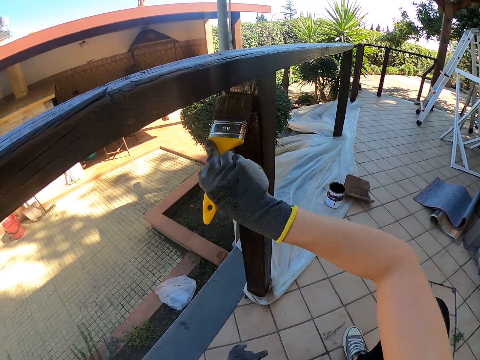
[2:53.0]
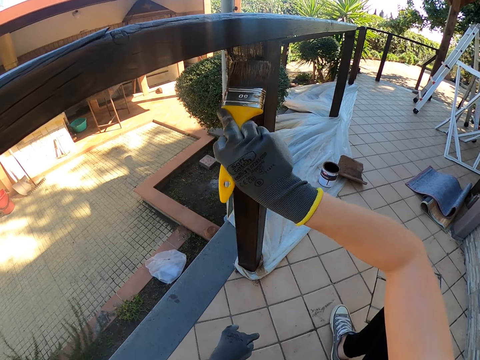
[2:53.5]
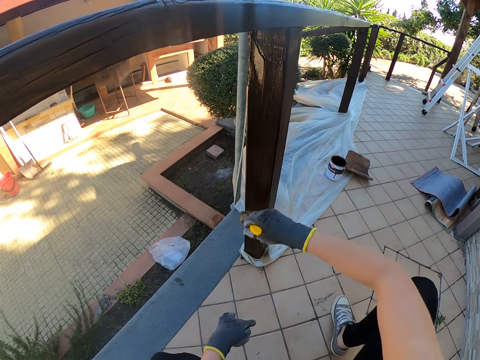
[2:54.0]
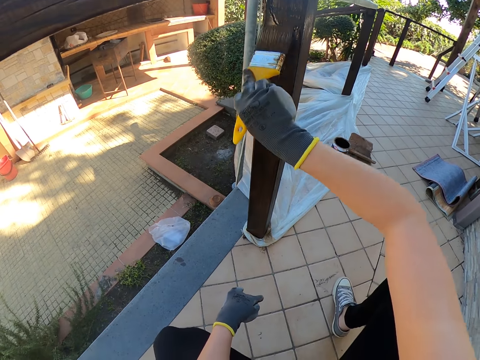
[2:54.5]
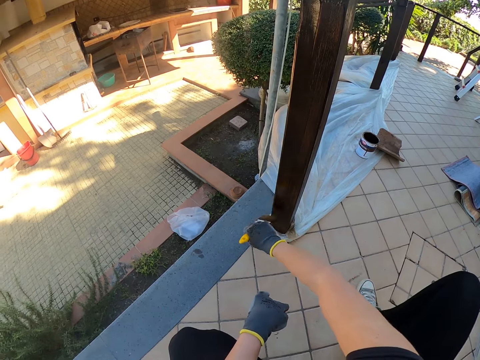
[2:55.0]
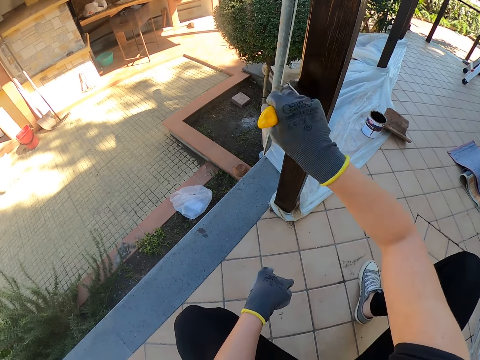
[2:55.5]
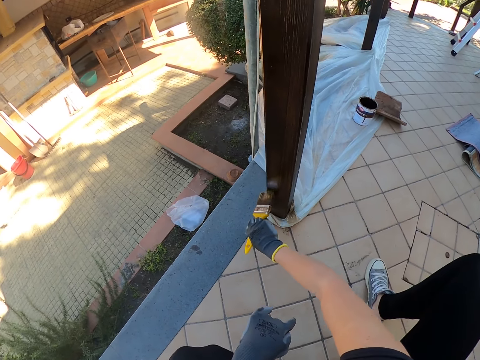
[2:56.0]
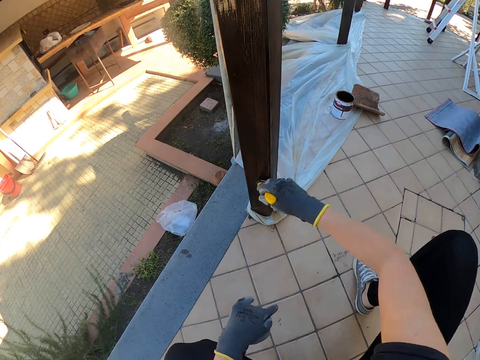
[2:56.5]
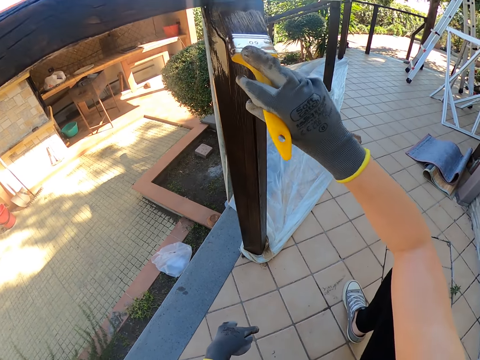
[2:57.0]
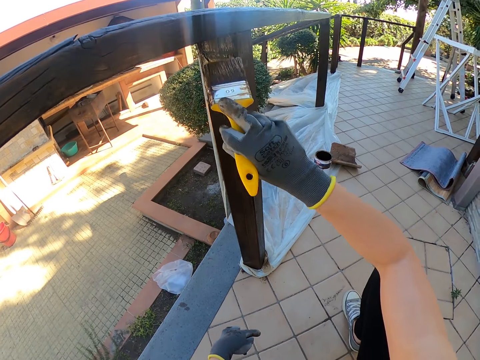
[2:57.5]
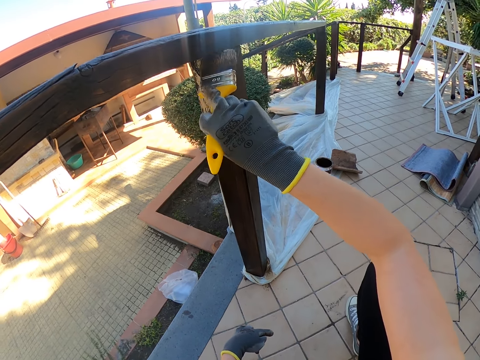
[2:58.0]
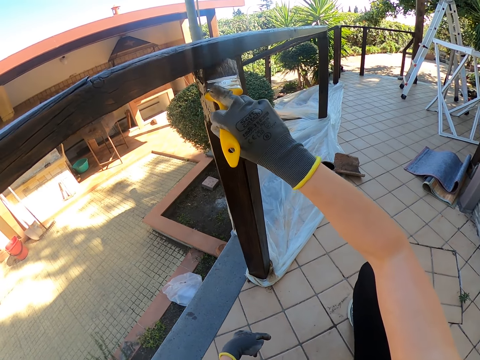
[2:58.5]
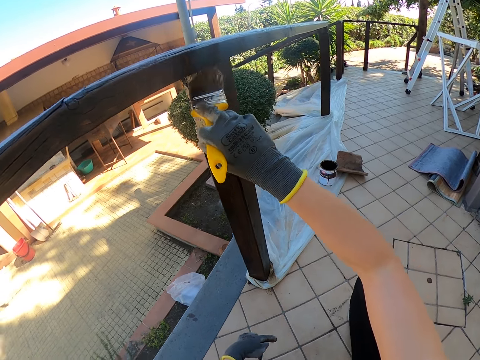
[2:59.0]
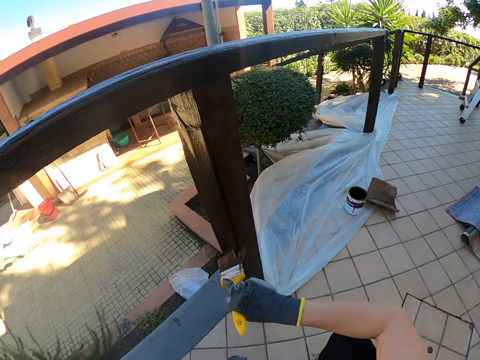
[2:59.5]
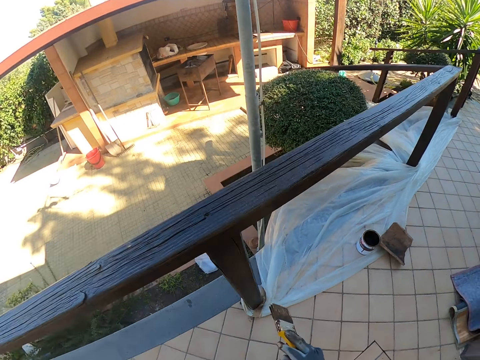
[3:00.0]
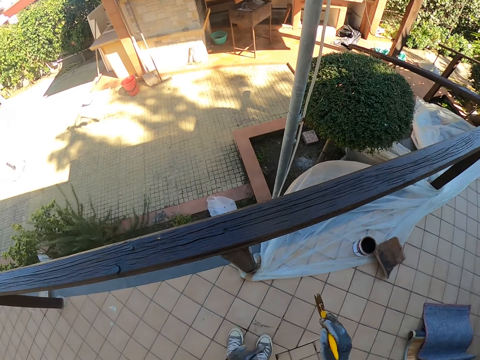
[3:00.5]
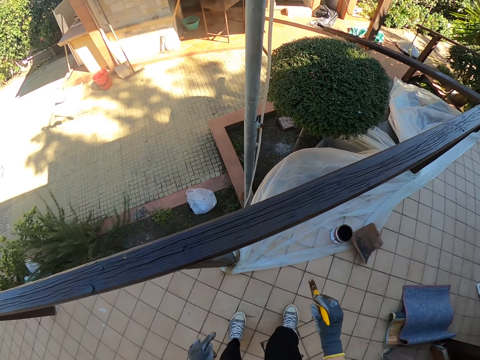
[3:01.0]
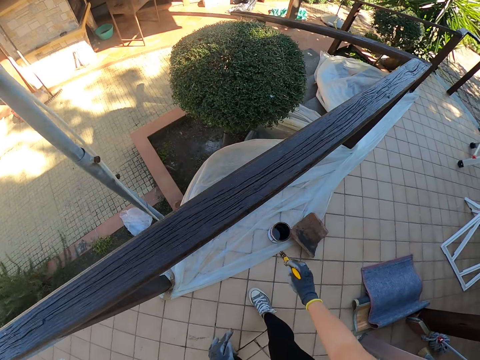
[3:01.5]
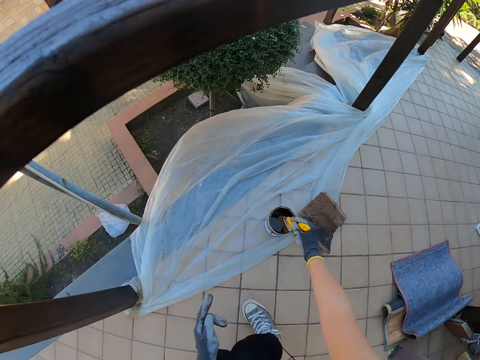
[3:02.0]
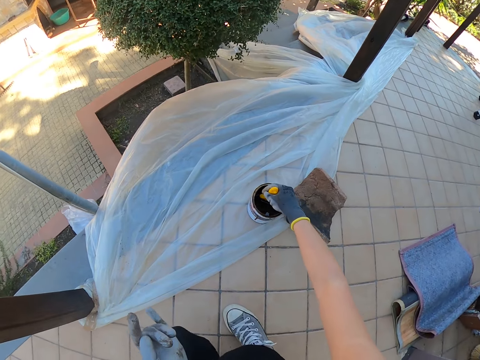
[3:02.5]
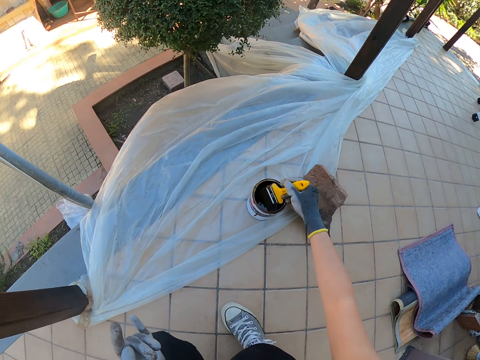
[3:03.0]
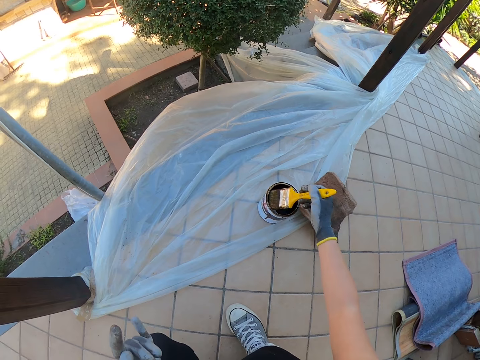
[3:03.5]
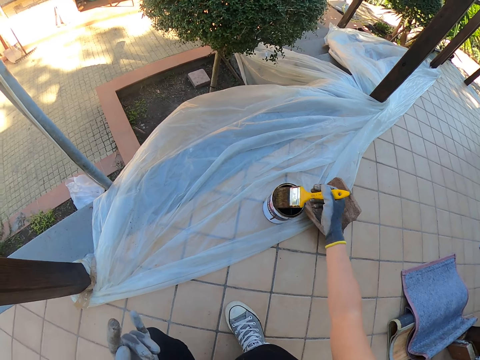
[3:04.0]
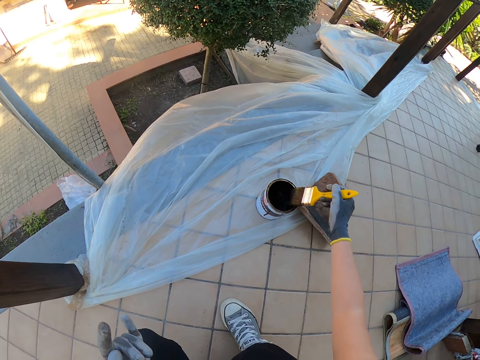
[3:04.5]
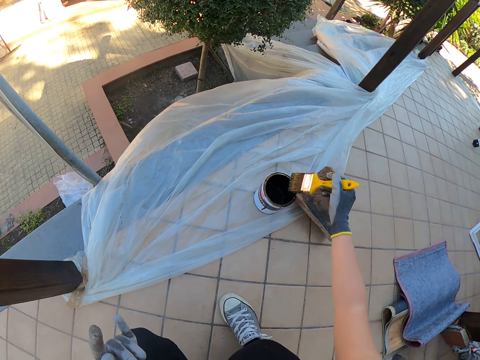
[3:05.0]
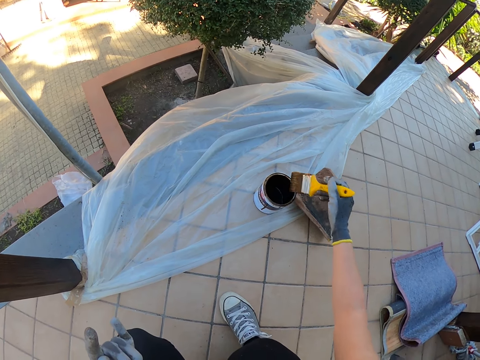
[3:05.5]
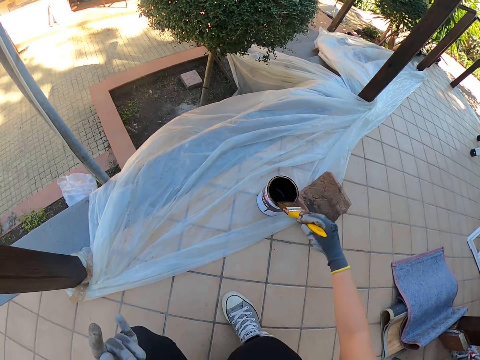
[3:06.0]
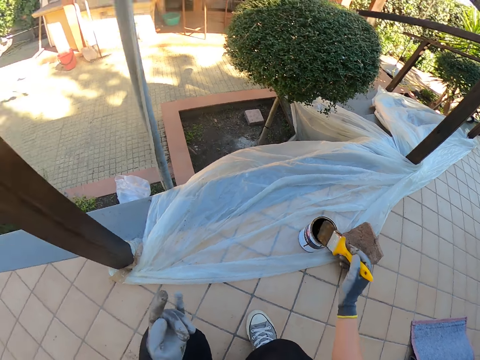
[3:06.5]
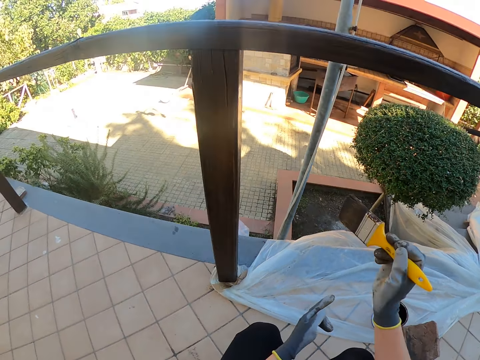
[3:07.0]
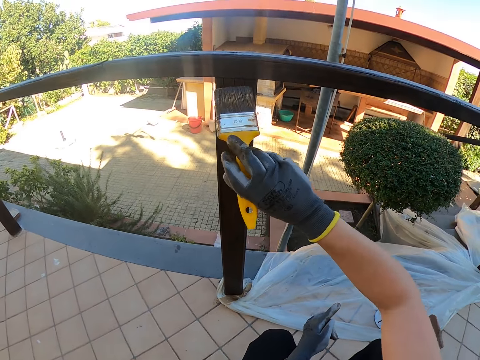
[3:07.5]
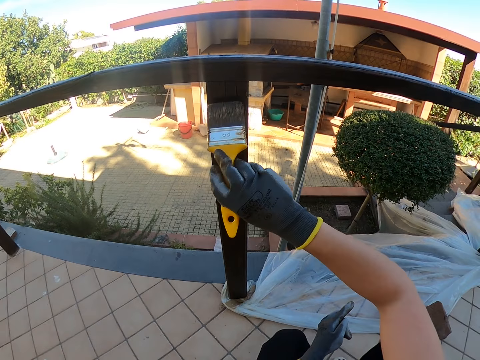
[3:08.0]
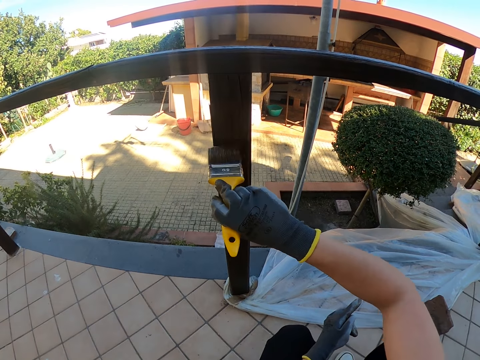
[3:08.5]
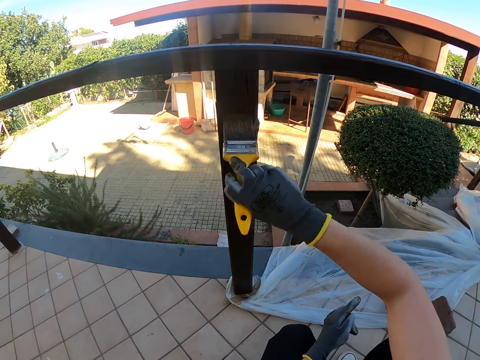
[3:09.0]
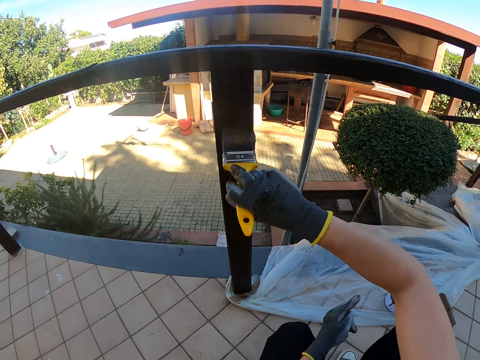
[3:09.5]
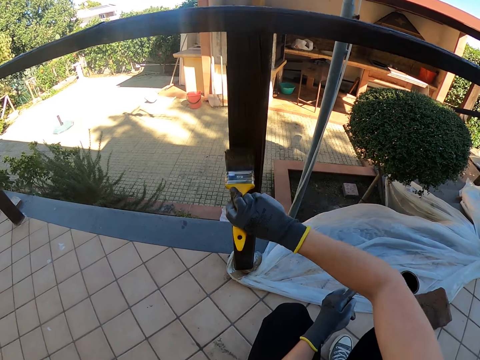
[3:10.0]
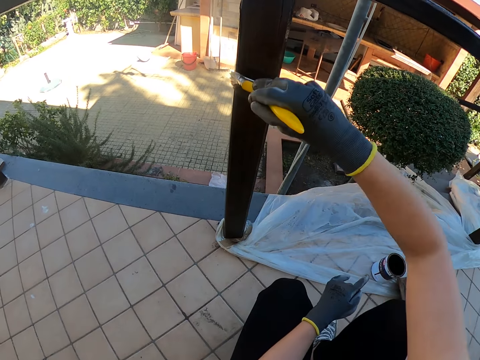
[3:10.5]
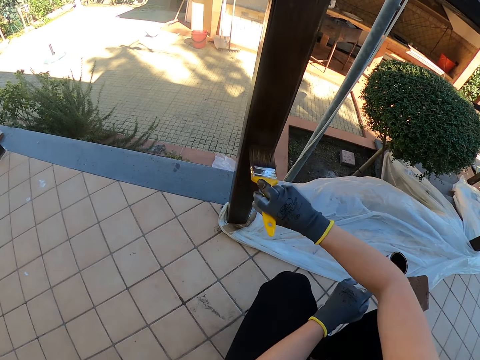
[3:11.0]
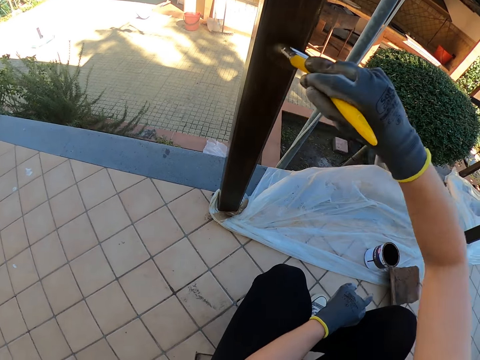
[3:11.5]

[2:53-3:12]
The camera wearer walks toward the paint can. They dip the paint brush in the paint can. They drain the paint on the brush by the side of the paint can. They remove the brush from the paint can. They paint the wooden guard rail.

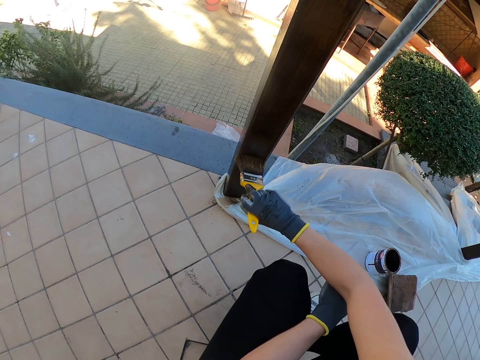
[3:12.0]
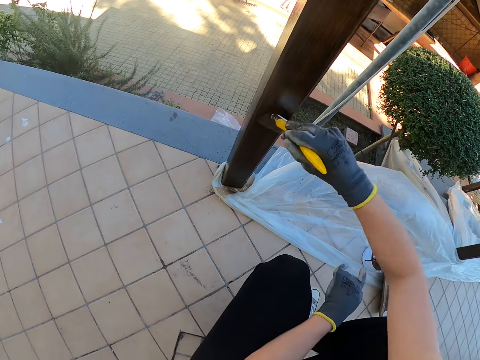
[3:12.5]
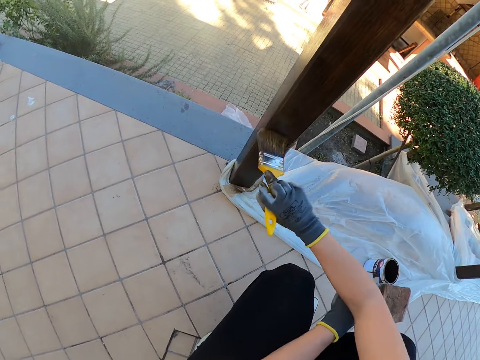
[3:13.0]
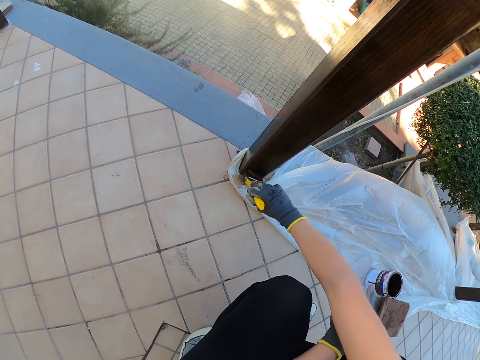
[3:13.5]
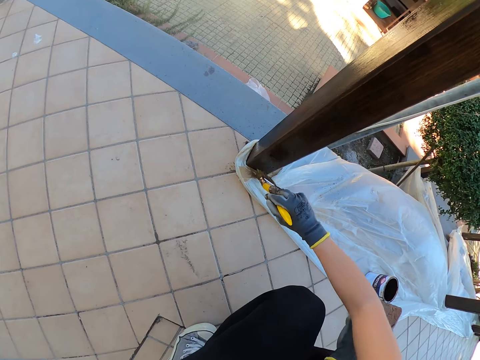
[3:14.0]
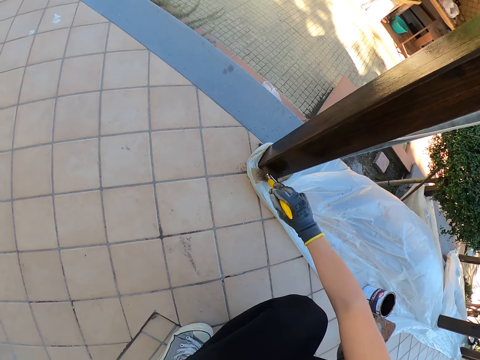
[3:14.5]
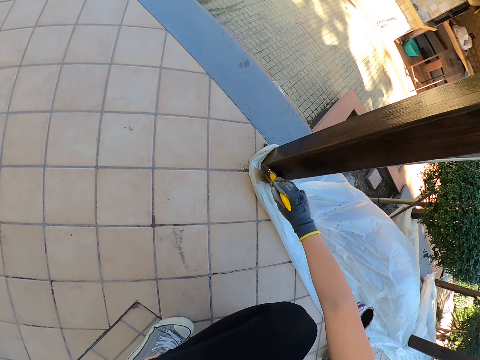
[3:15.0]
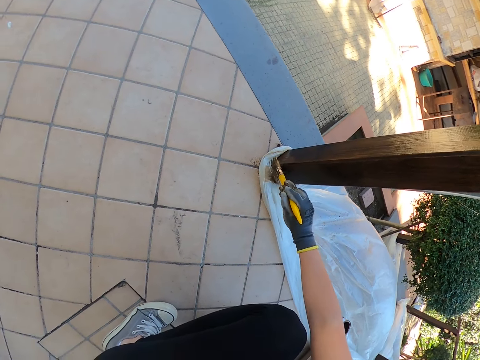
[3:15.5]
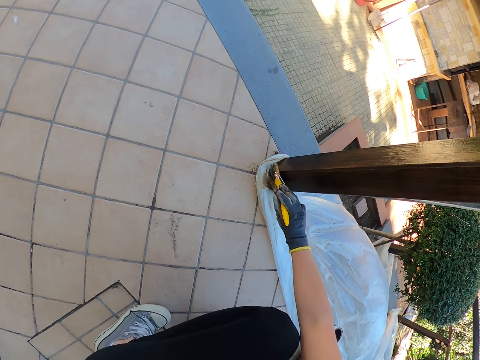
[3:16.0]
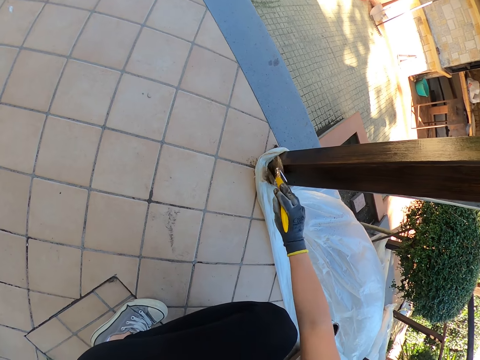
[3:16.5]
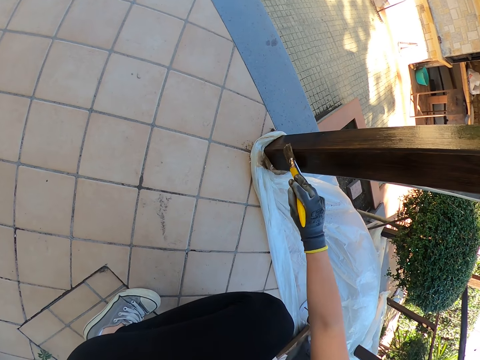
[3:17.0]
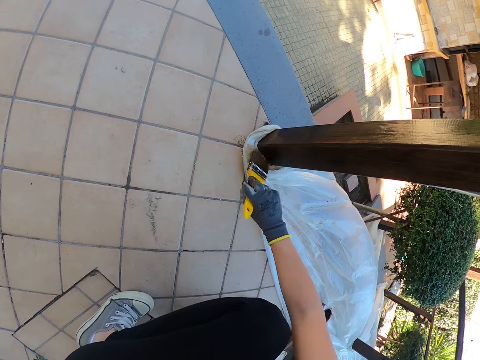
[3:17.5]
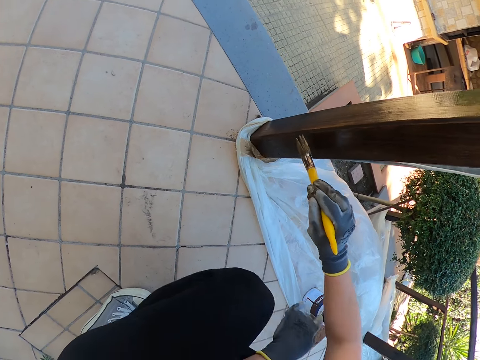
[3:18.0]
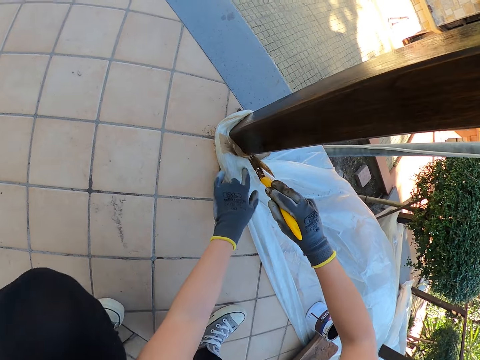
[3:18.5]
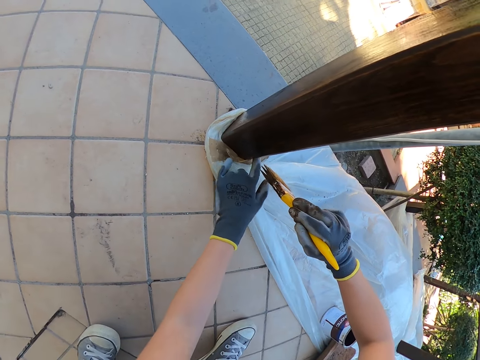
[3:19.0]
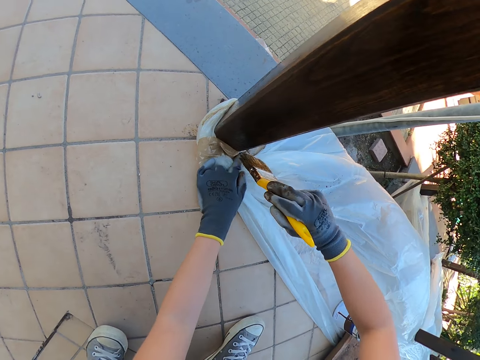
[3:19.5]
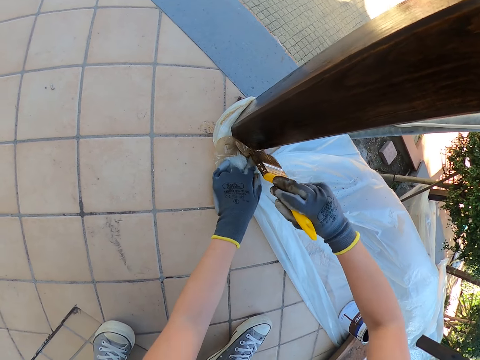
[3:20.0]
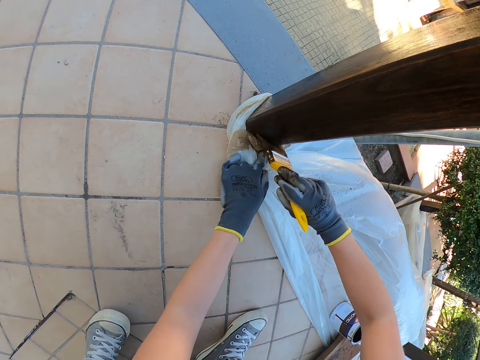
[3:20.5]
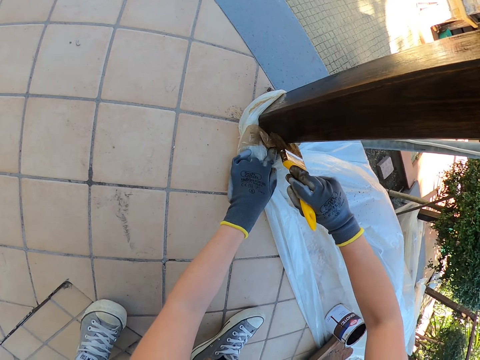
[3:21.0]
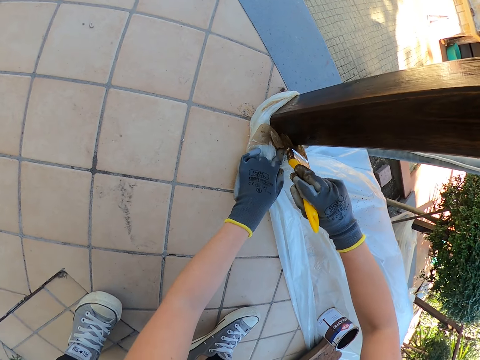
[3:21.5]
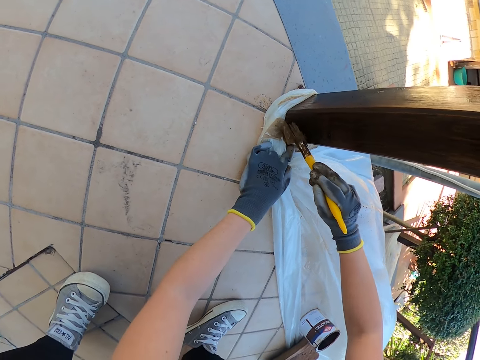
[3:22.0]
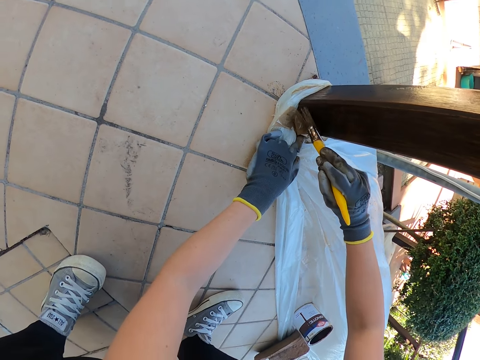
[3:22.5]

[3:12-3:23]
The camera wearer holds down the nylon with his left hand.
